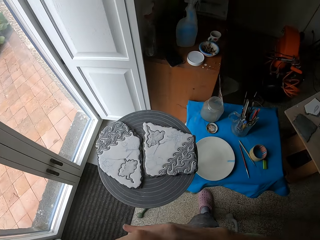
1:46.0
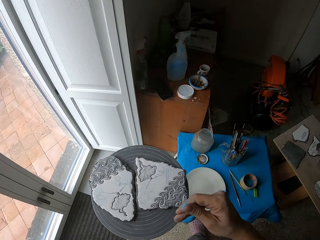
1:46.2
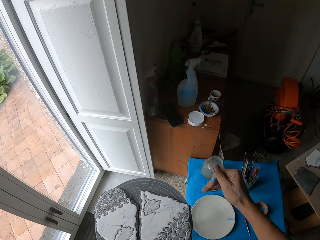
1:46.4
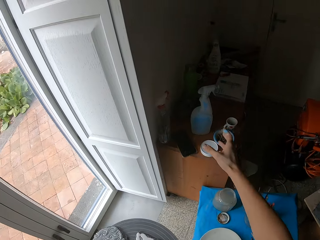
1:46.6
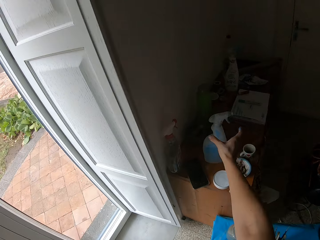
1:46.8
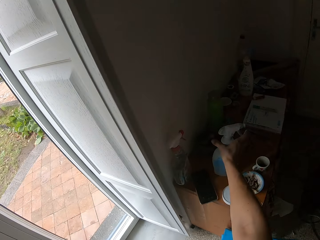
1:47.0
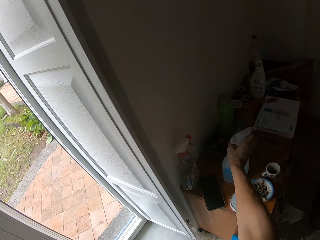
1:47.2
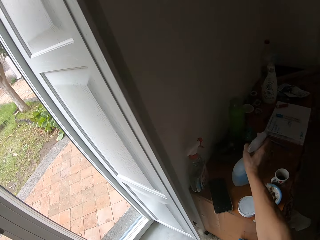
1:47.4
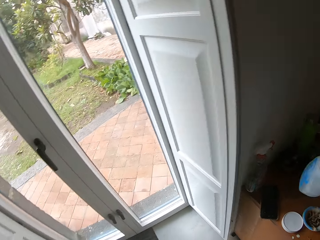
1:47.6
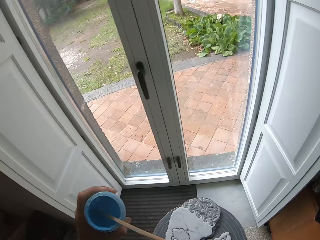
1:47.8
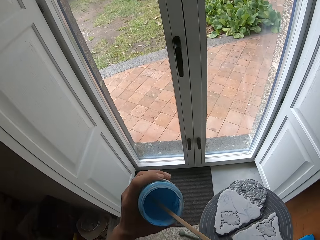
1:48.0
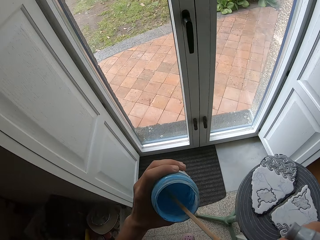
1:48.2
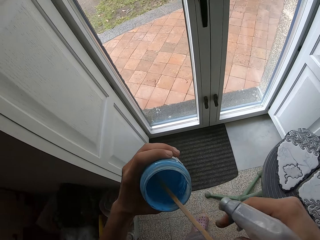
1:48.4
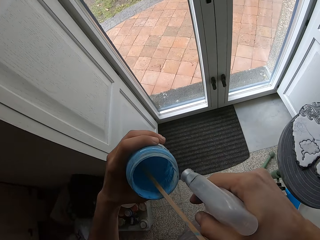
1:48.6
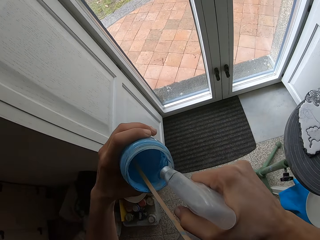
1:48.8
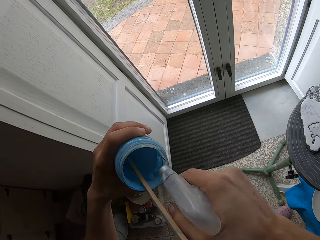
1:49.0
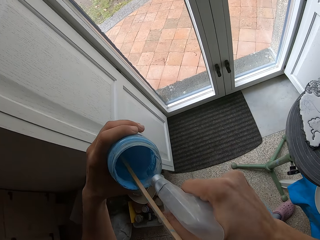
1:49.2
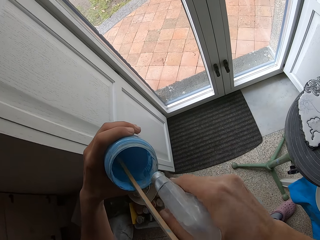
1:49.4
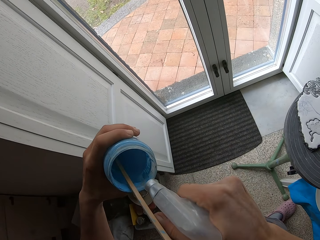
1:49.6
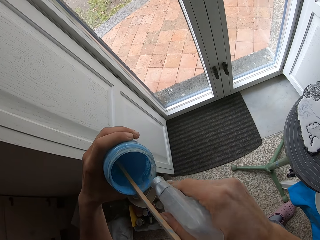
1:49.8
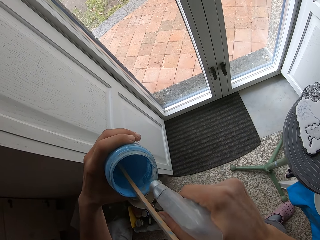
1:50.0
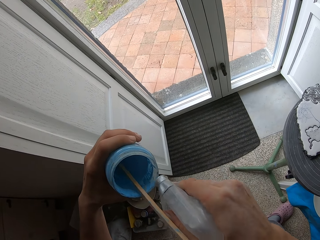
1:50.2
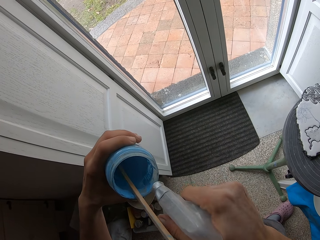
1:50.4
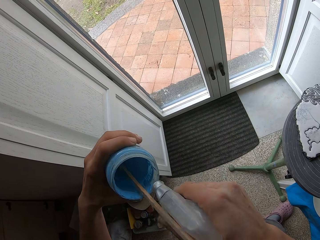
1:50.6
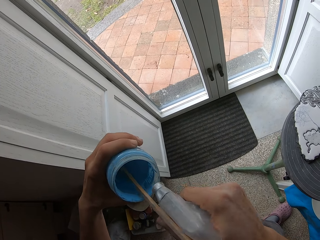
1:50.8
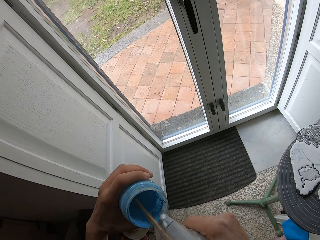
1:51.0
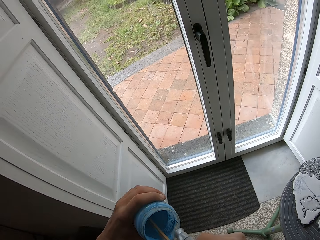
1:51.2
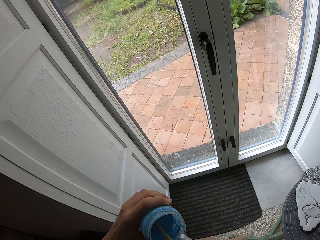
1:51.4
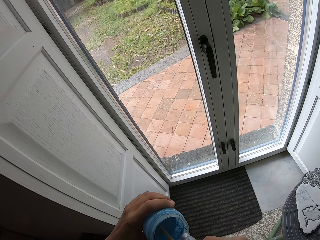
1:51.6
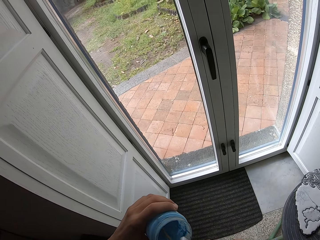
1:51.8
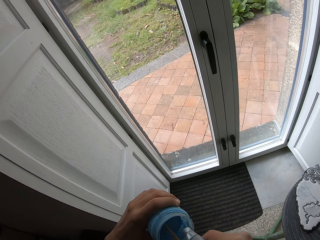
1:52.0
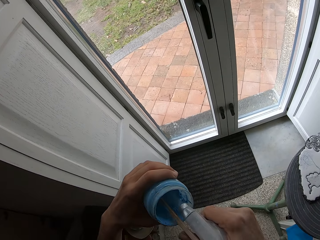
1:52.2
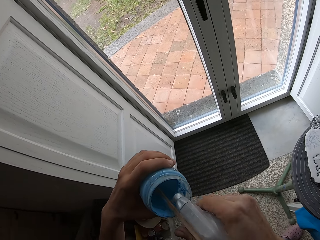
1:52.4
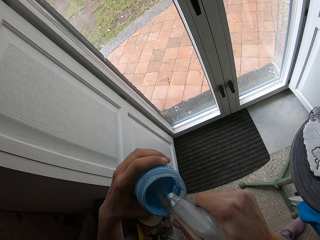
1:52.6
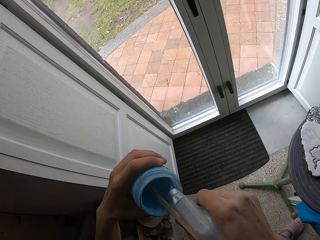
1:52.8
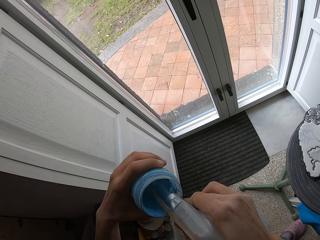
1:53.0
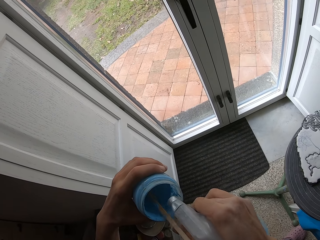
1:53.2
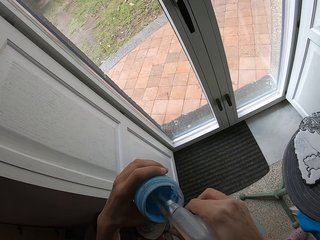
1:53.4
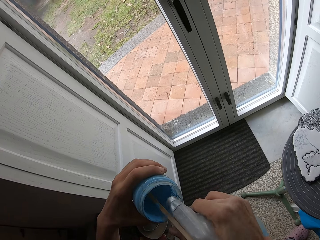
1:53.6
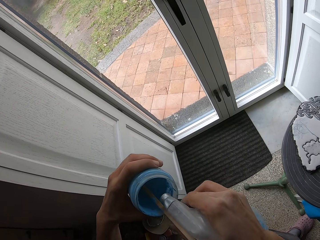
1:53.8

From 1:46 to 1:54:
The camera wearer picks up a bottle on the table with her right hand. She sprays water from the bottle into the container in her left hand.

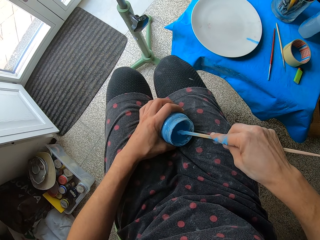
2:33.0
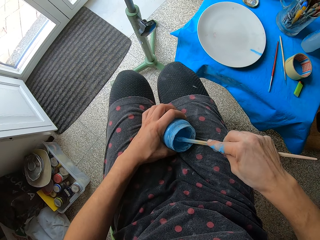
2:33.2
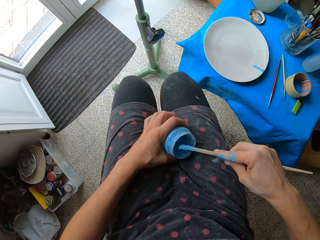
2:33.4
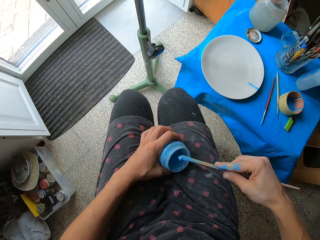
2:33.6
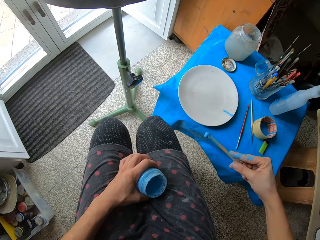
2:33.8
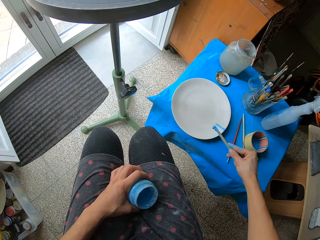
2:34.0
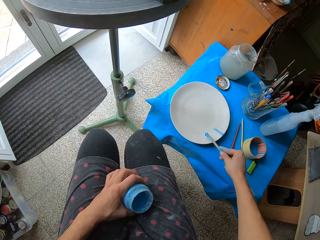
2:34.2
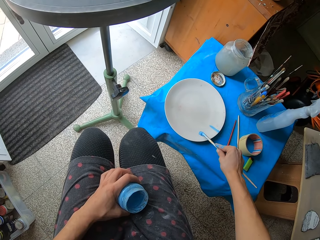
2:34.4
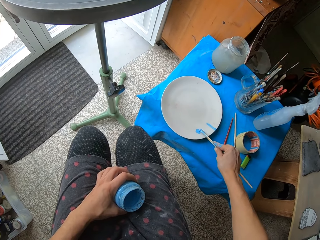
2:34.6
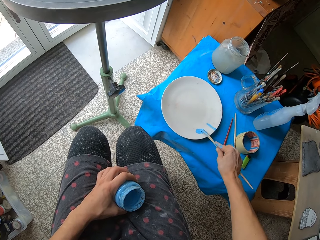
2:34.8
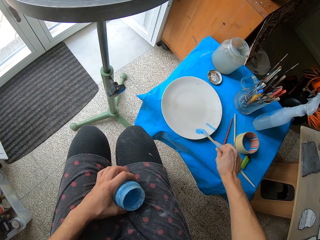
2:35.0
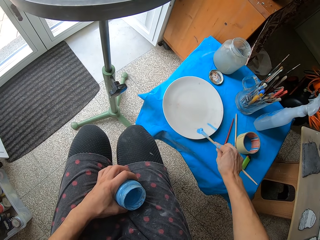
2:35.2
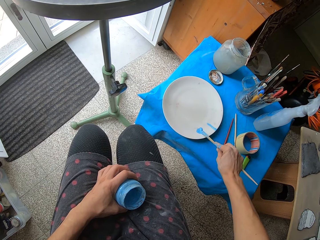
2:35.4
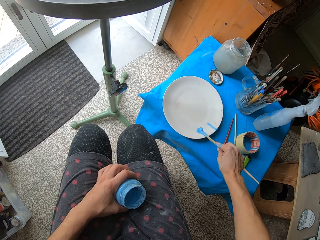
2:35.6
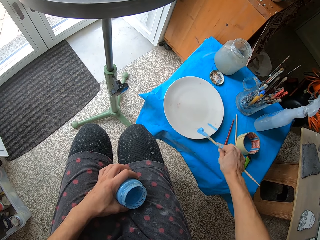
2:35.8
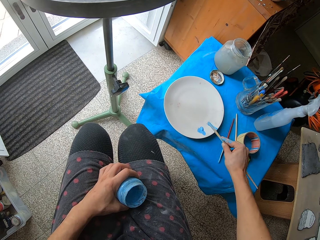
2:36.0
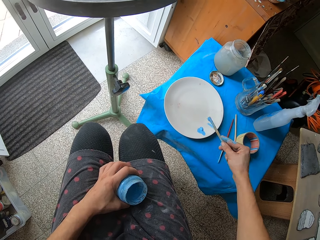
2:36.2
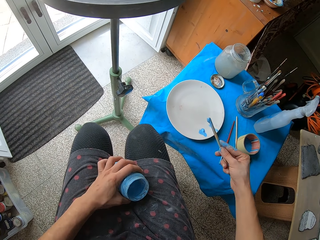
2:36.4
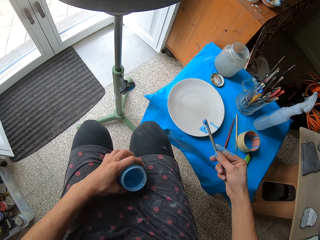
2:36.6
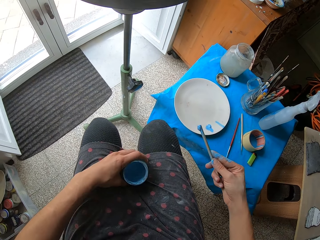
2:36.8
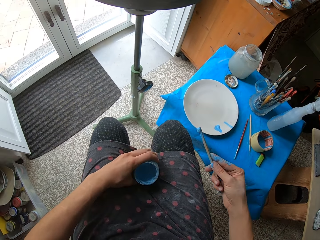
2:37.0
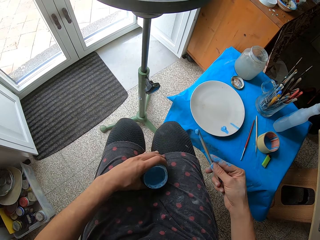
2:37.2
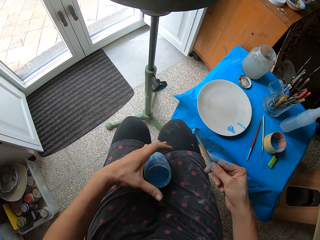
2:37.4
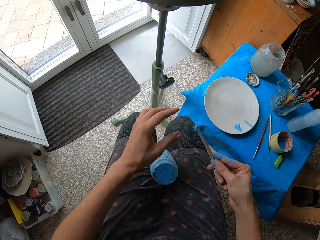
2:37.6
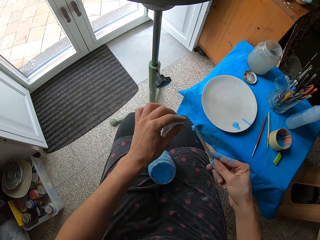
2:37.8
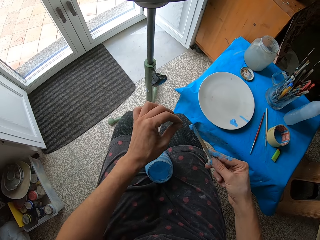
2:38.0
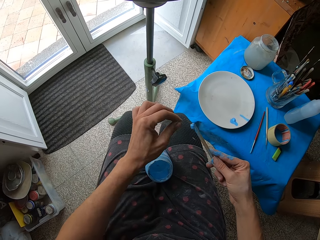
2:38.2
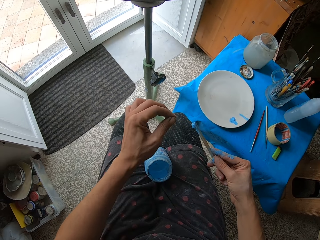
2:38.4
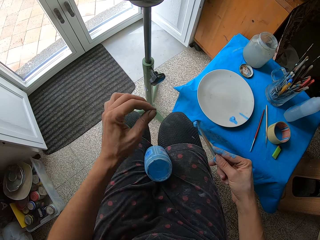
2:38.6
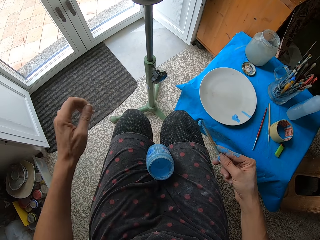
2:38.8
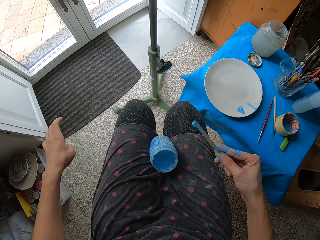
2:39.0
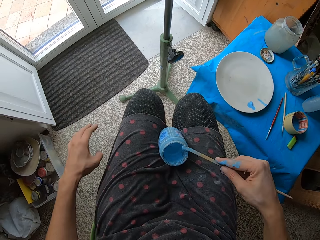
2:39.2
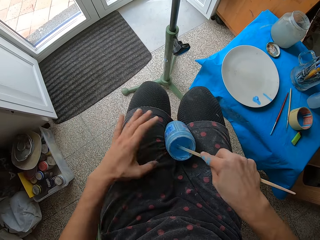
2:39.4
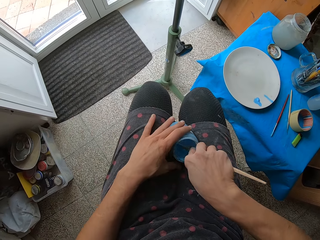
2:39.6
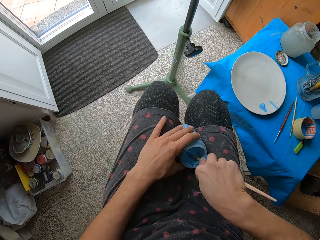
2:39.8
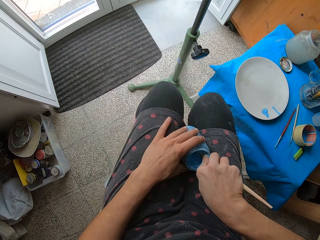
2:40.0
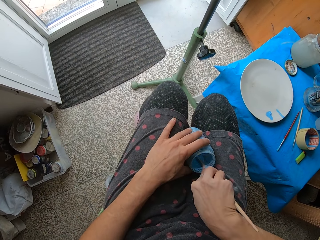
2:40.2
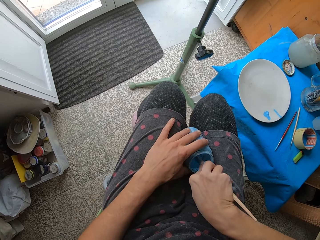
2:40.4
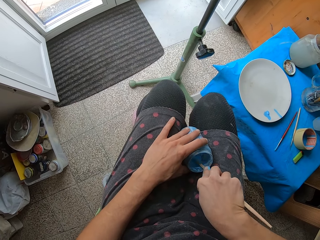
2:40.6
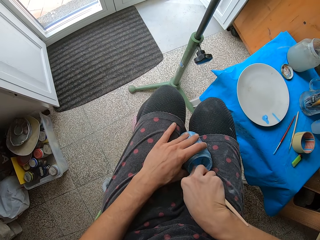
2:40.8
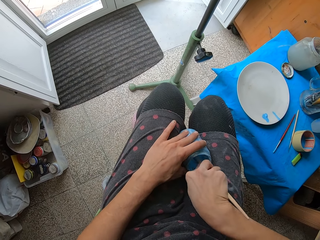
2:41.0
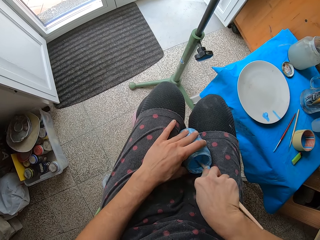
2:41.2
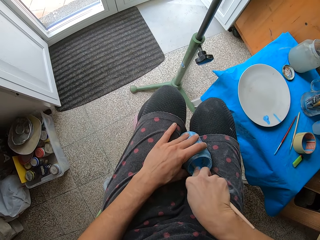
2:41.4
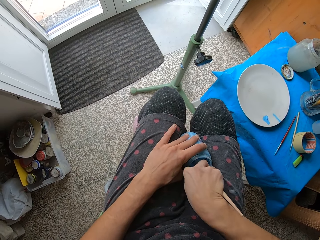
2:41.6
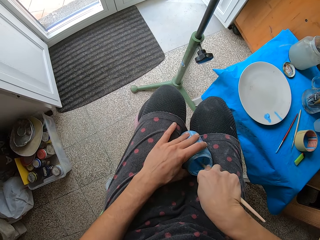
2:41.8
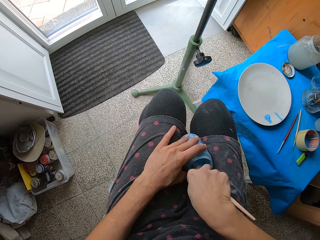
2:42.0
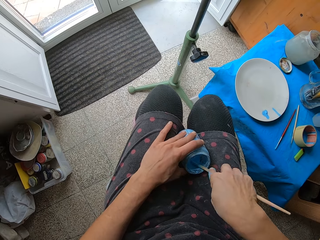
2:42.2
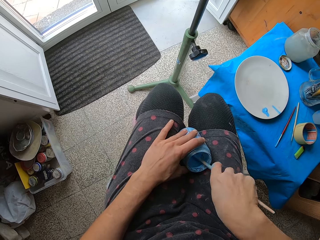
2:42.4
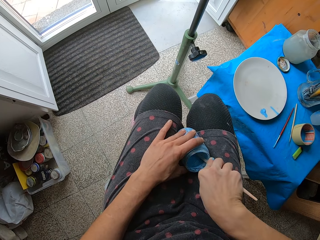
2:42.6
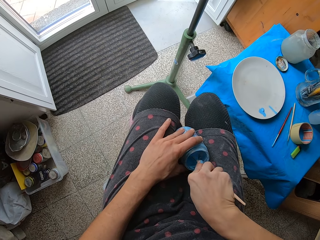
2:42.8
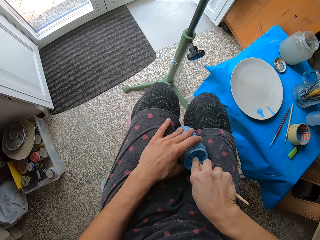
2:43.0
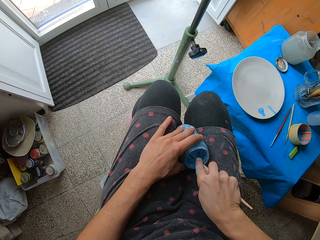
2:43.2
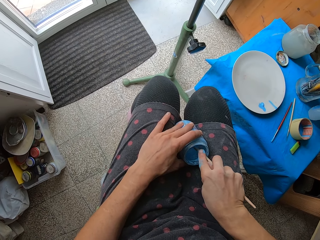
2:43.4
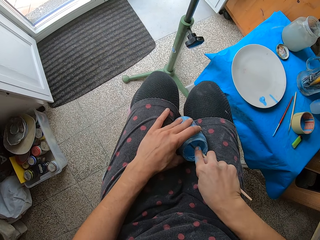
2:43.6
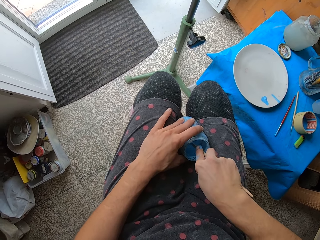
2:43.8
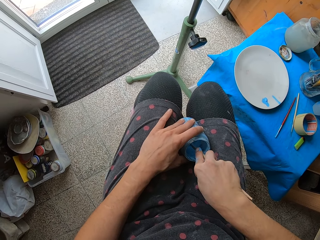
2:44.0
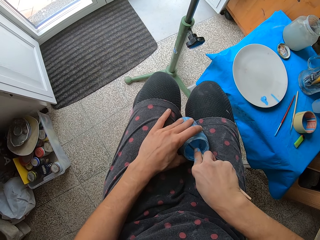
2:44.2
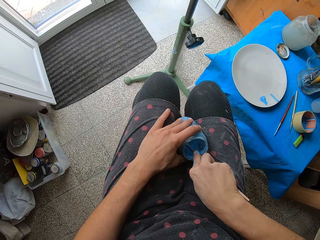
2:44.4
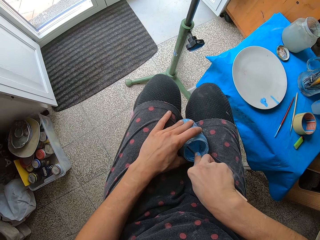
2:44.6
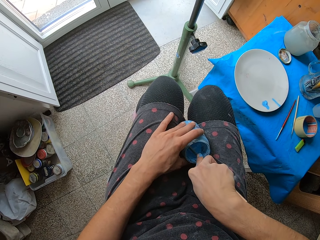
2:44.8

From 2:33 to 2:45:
The camera wearer places the paint on the plate. She smears the paint on the wooden stick on the plate on the table. She removes something from the scoop stick. She scoops the paint with the stick. She stirs the paint in the container in her left hand with the wooden stick in her right hand.

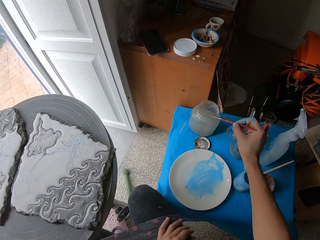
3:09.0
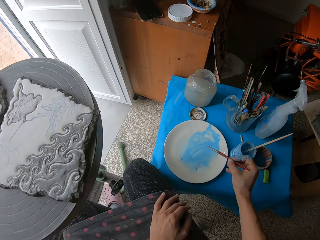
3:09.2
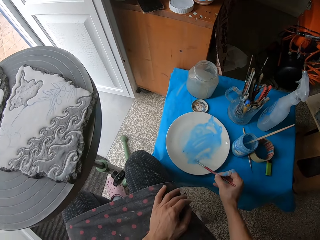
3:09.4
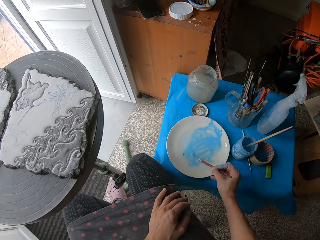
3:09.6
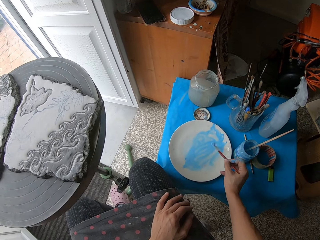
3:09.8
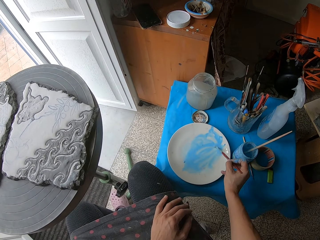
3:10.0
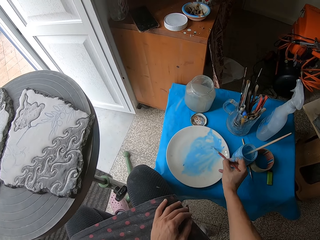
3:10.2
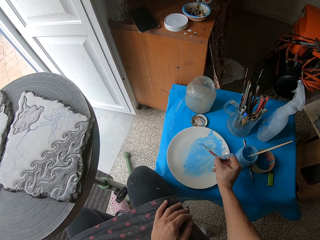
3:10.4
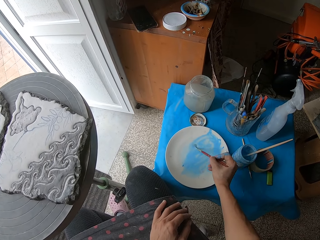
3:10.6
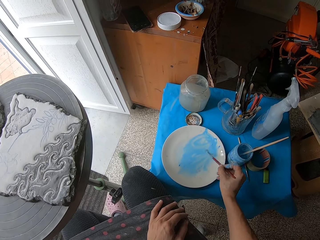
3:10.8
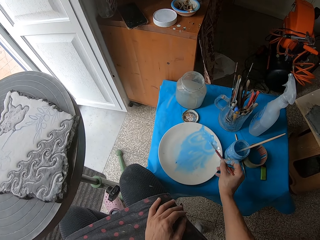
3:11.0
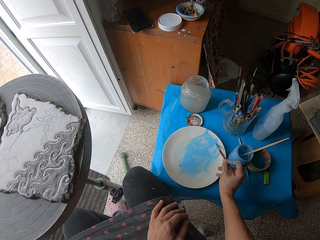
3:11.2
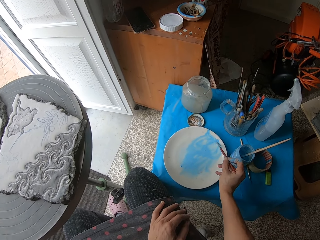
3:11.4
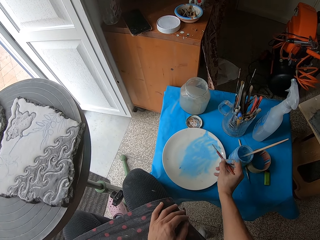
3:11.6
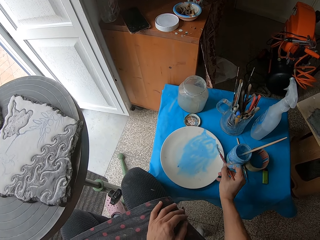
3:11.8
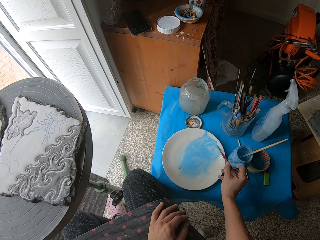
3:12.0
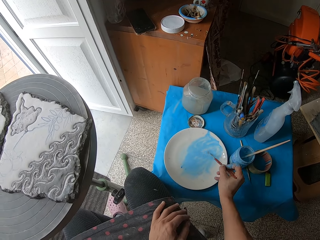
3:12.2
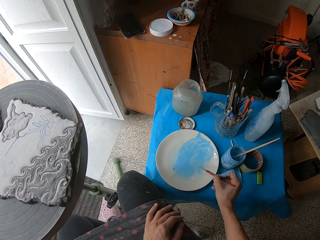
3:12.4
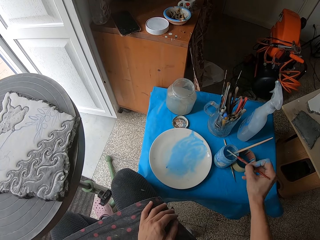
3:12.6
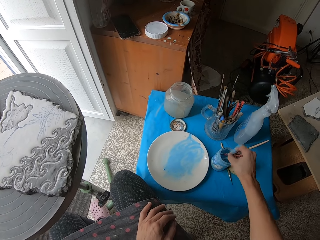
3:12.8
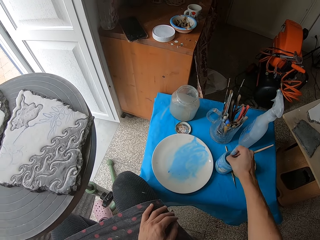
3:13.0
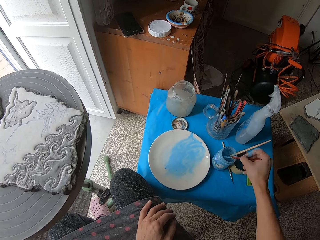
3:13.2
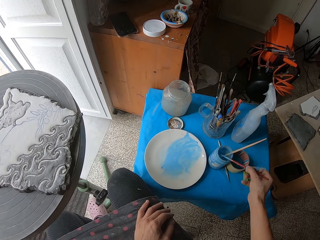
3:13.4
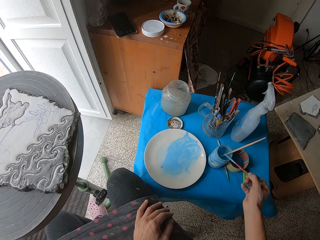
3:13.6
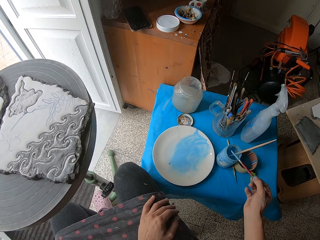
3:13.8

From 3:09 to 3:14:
The camera wearer dips the paint brush in her right hand into the water in the jar on the table. She mixes the paint on the plate on the table with the paint brush in her right hand. She dips the paint brush into the paint in the container on the table.
